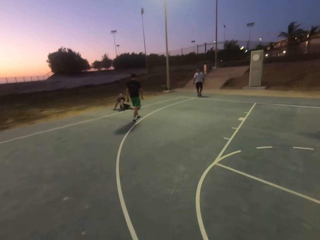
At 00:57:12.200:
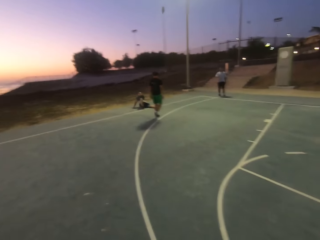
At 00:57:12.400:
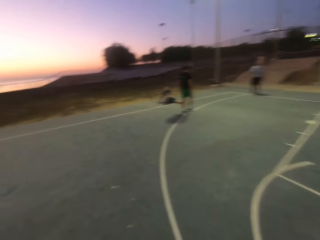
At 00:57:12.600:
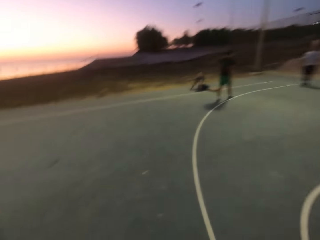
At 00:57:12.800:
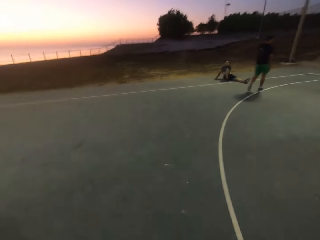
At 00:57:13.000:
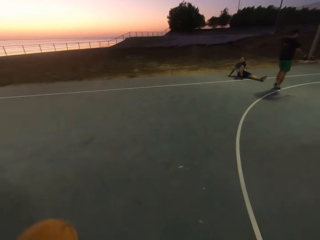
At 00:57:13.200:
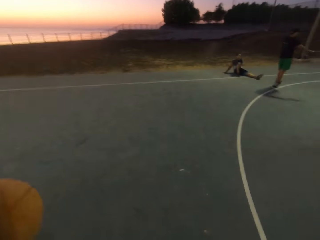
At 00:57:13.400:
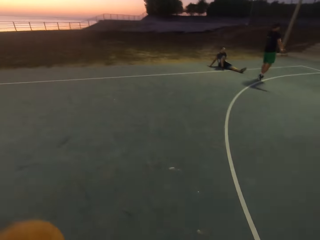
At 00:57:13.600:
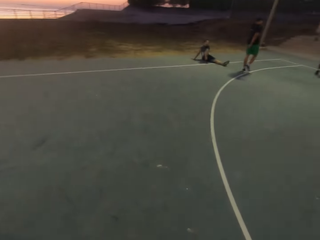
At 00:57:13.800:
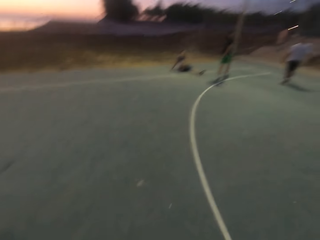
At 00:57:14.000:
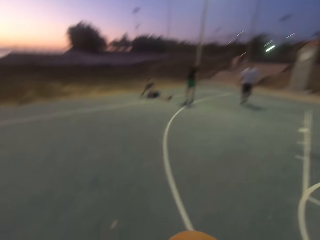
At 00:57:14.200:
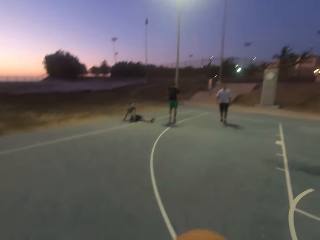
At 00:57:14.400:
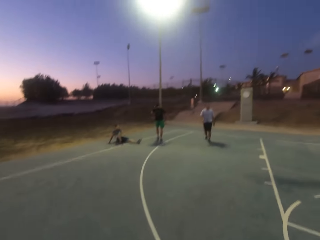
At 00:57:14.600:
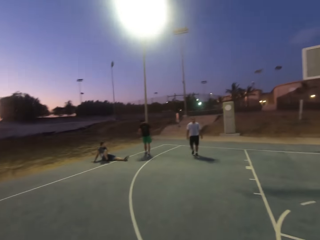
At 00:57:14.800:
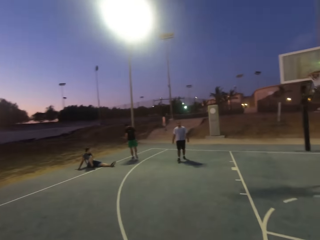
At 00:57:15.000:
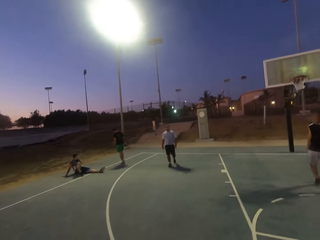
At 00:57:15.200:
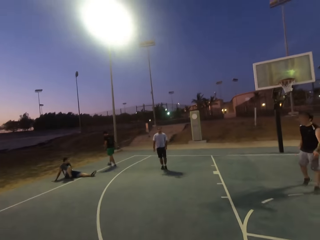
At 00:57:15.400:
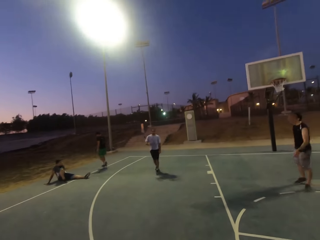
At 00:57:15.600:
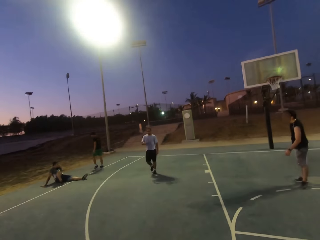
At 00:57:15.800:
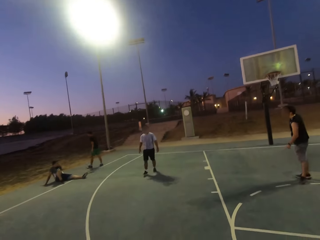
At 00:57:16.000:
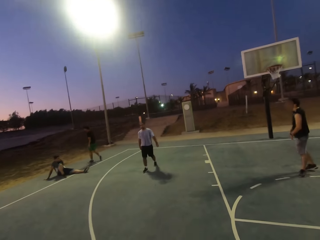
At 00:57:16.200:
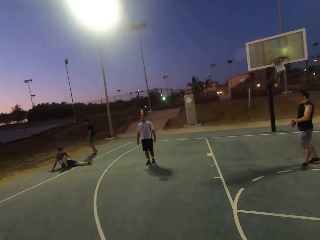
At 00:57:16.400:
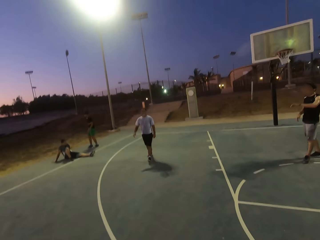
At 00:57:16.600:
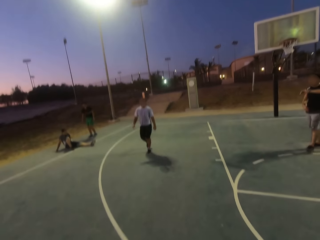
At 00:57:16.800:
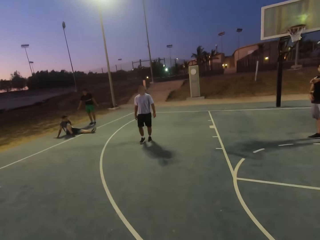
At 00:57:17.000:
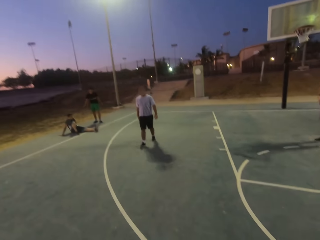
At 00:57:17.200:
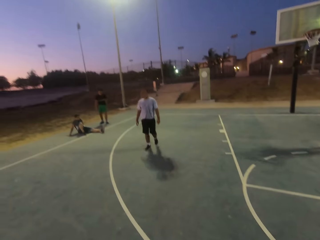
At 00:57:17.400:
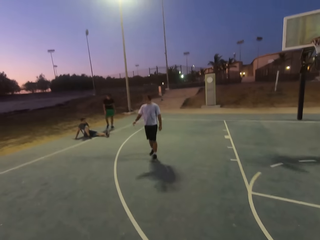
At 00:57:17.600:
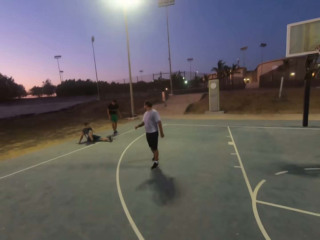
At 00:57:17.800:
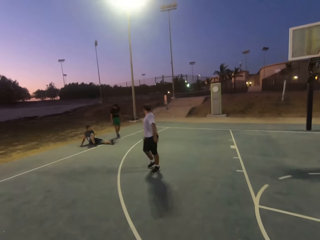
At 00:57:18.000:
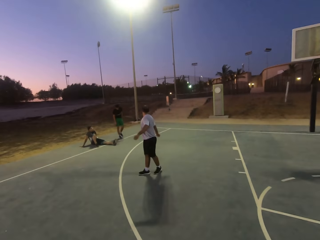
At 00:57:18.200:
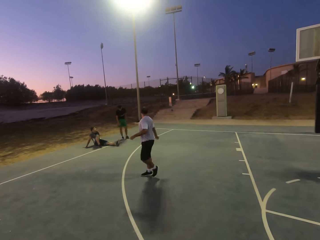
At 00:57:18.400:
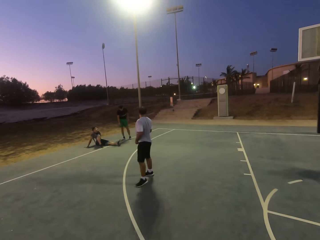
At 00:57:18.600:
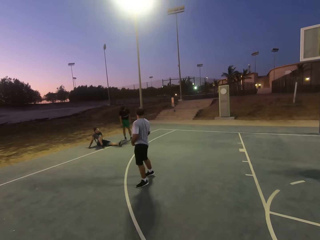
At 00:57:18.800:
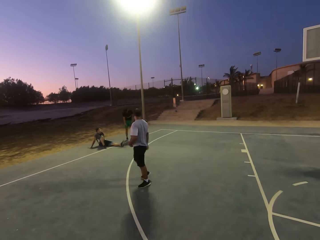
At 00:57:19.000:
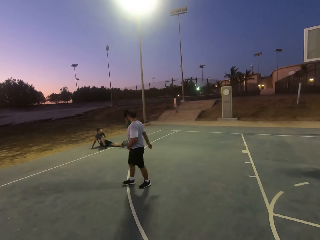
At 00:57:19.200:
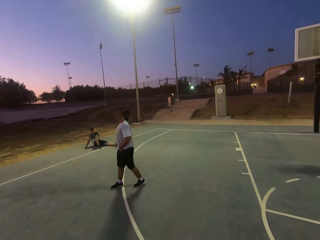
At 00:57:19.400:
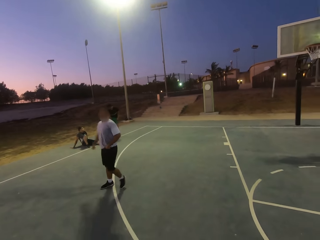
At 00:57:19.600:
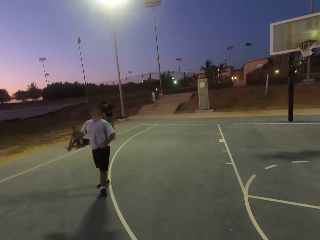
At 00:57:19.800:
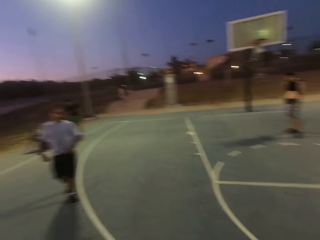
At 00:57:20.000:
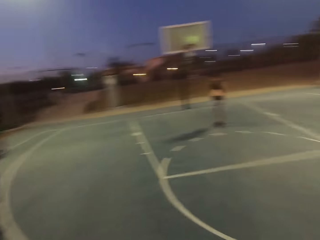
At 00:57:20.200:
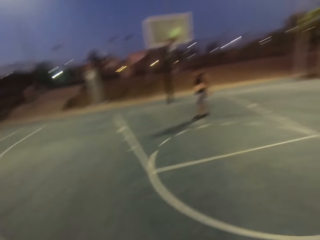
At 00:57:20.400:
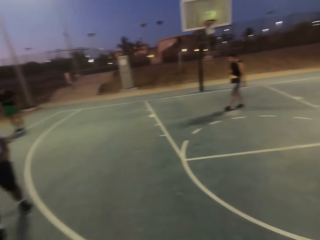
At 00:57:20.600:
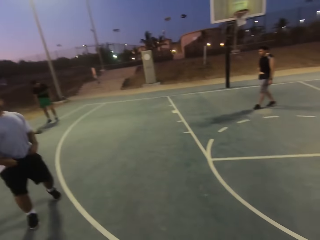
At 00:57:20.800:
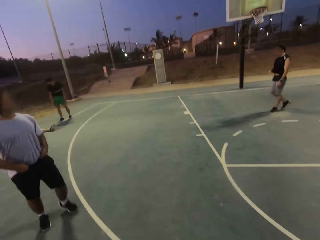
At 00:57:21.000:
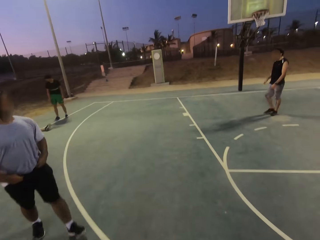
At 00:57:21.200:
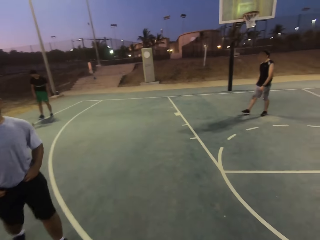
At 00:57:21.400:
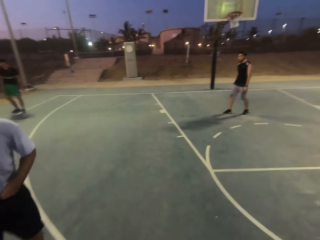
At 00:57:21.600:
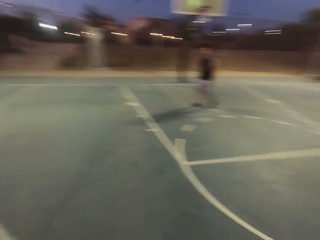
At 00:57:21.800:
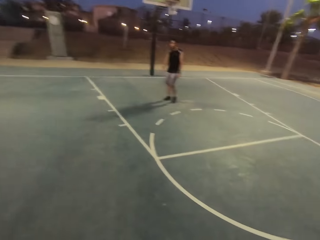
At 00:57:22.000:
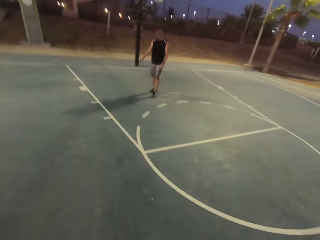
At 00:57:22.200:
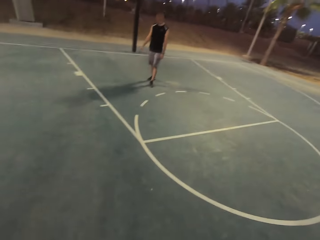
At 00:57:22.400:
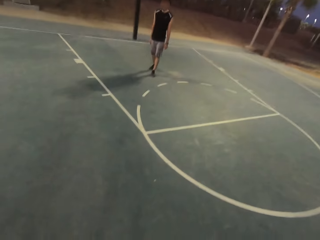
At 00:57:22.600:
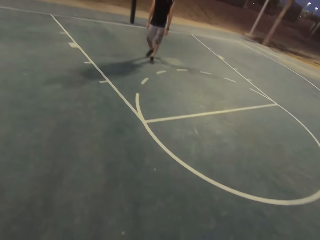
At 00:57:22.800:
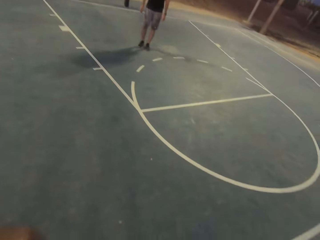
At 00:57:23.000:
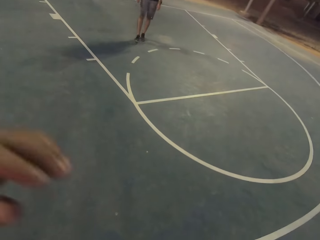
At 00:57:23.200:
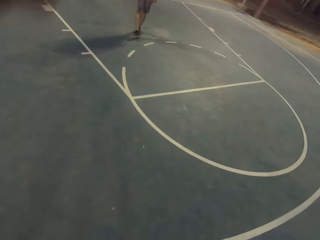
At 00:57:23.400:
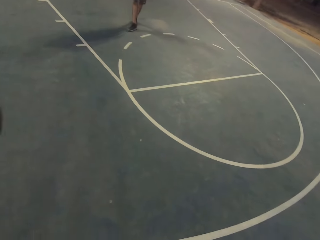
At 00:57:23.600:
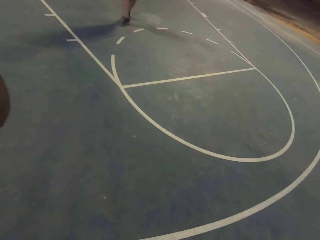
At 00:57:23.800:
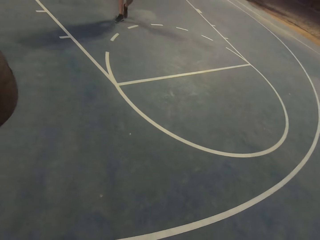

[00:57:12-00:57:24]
The camera wearer holds the ball. They dribble. They look around. A man walks towards the camera wearer.

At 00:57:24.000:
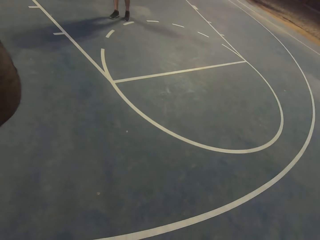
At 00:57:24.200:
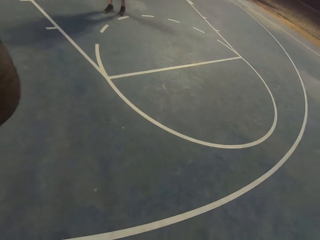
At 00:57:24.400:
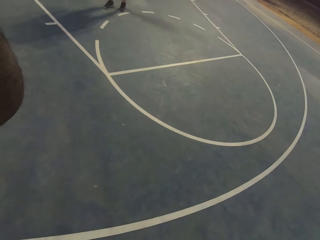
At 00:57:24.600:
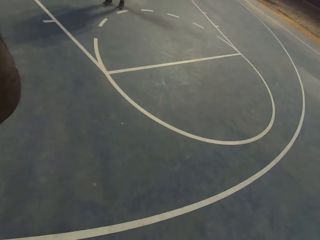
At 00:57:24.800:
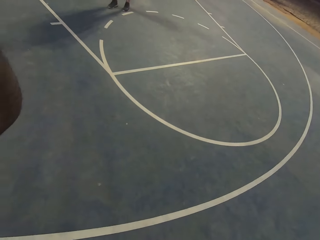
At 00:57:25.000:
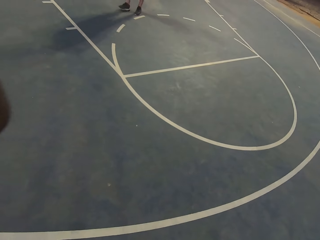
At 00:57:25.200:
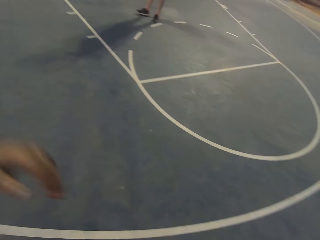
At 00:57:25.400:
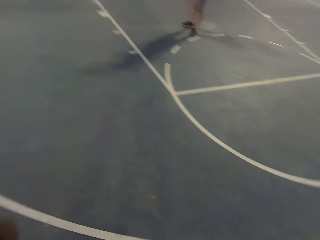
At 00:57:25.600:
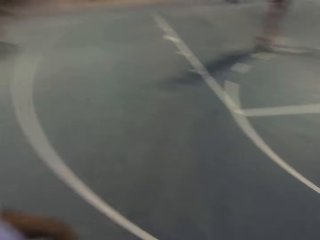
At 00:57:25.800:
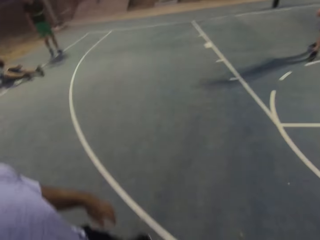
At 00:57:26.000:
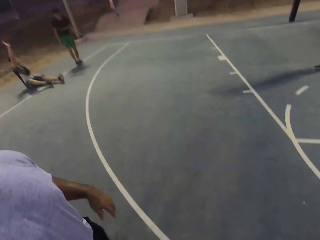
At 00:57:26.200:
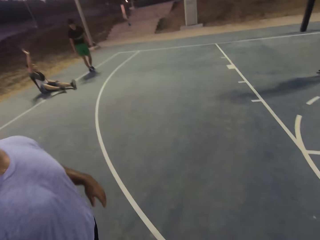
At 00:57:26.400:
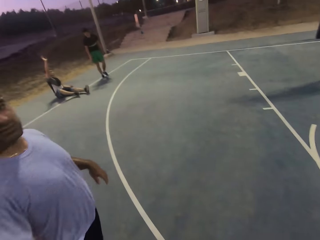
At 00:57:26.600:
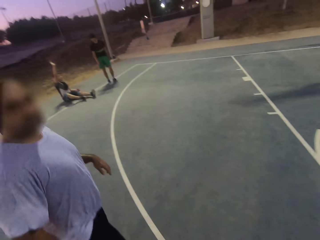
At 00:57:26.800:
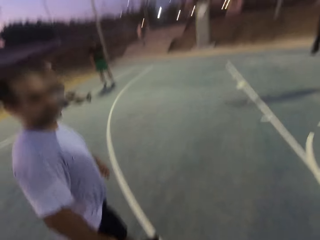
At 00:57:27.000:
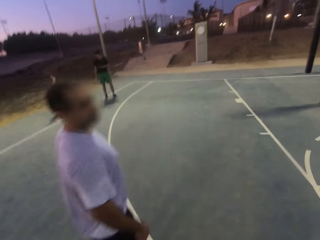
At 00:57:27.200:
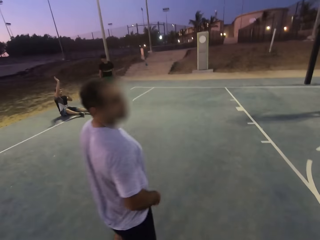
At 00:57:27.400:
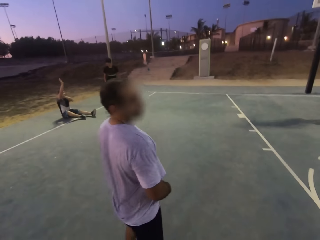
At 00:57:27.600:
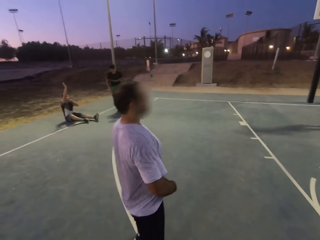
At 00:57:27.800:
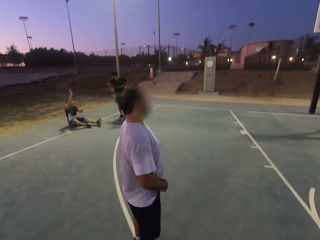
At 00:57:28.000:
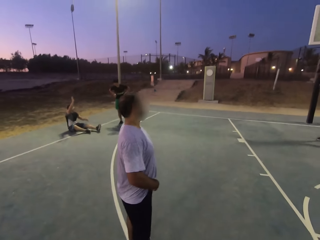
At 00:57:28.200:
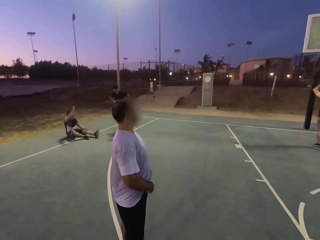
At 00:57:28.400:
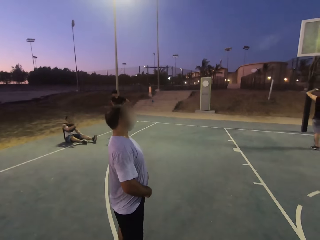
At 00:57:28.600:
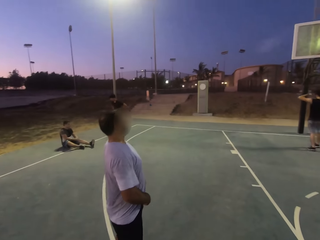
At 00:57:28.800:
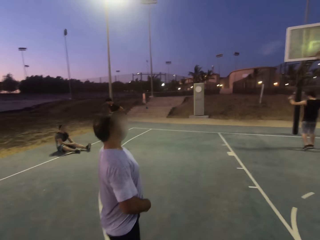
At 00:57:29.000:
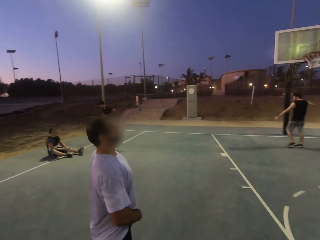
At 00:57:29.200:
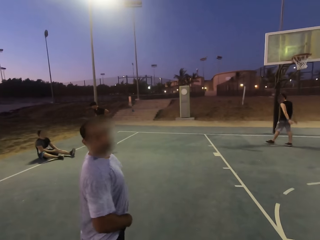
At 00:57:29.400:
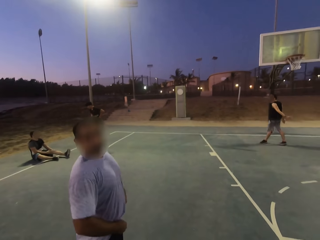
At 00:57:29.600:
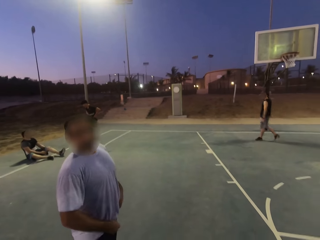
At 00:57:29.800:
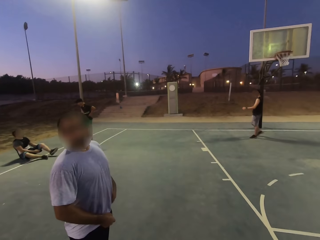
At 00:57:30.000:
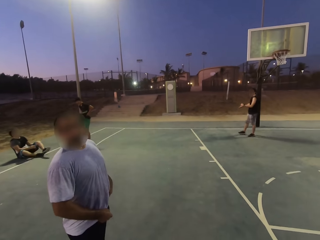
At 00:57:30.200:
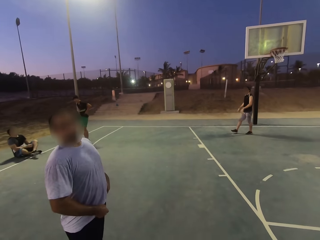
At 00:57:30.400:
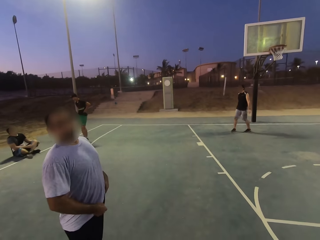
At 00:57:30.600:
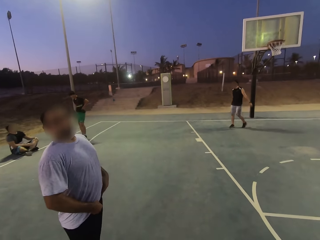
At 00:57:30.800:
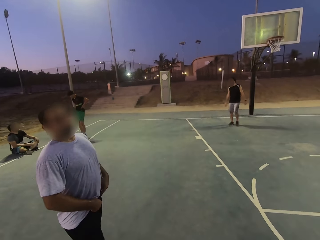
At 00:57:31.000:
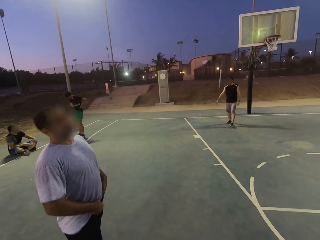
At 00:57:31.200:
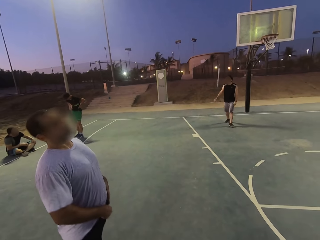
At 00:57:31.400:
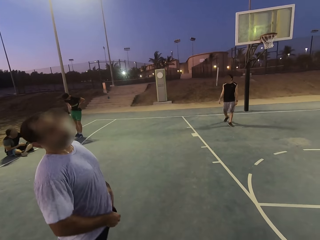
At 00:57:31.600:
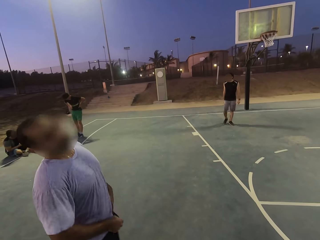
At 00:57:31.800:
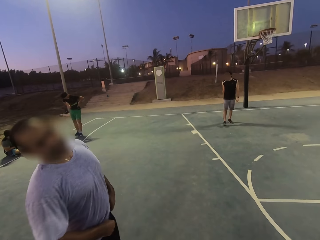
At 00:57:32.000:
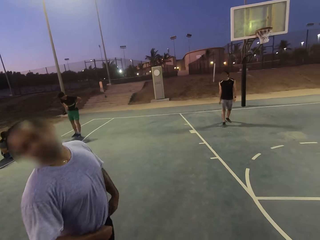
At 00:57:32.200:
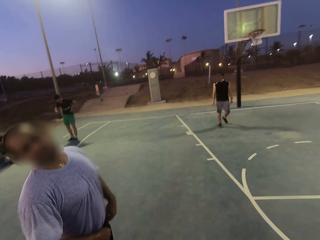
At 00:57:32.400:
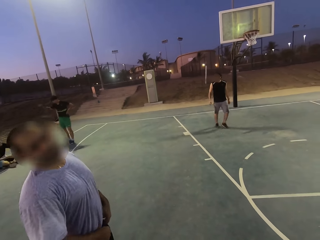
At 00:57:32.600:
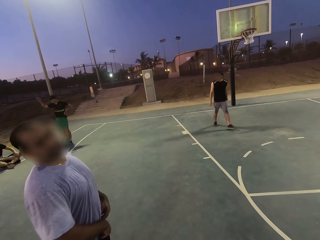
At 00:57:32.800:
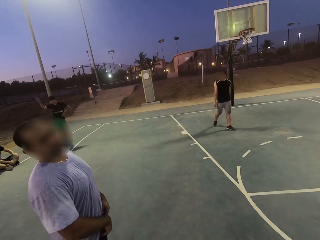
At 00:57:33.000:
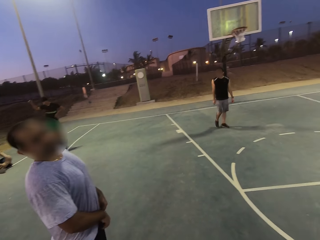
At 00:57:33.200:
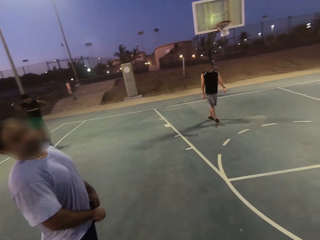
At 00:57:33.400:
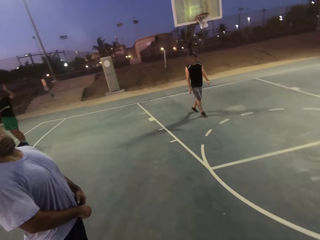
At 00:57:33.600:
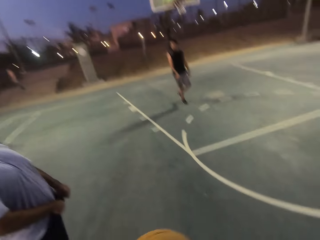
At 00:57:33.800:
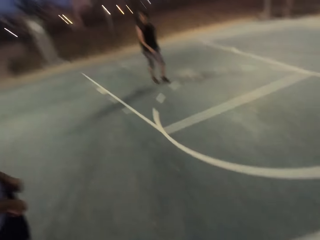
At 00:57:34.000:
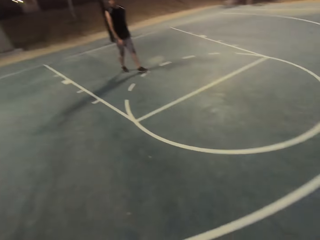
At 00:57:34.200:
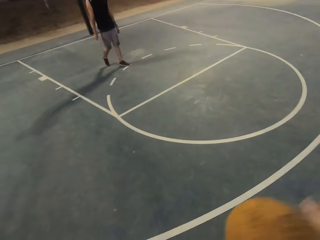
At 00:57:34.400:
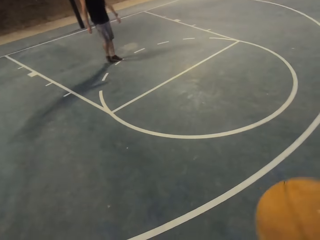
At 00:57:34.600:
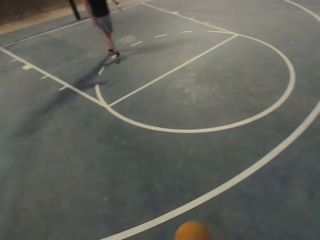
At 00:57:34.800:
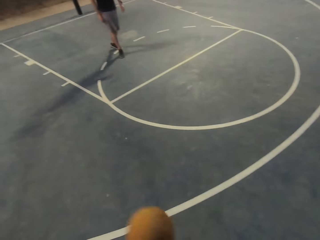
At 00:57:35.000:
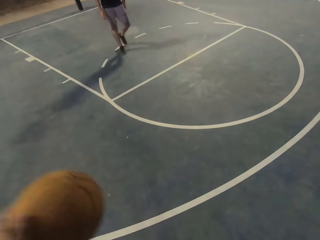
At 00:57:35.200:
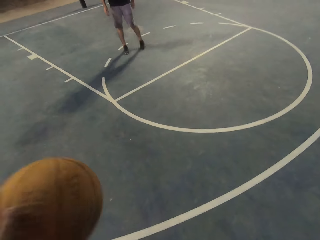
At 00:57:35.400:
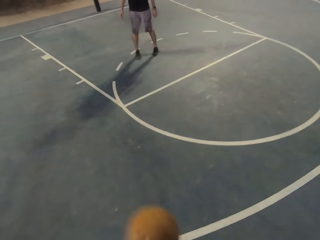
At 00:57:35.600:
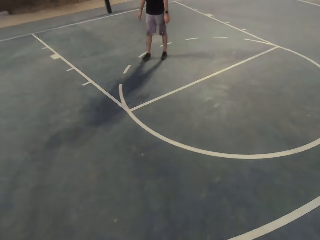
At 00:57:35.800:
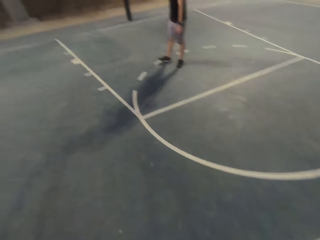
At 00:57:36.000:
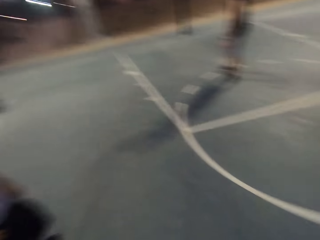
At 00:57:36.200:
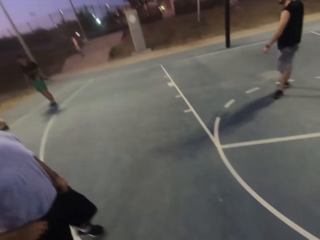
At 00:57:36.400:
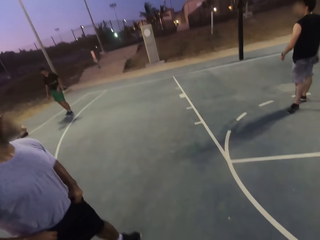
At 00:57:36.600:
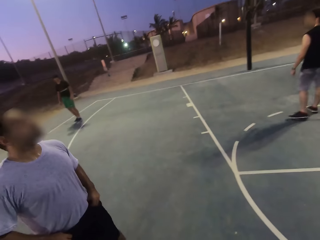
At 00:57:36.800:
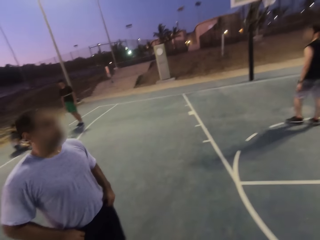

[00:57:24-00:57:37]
A man tucks in the top. The camera wearer dribbles.
